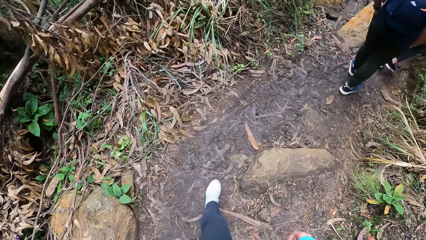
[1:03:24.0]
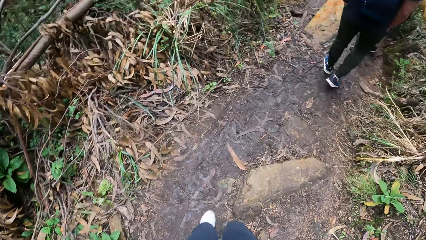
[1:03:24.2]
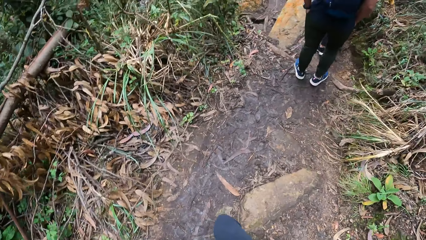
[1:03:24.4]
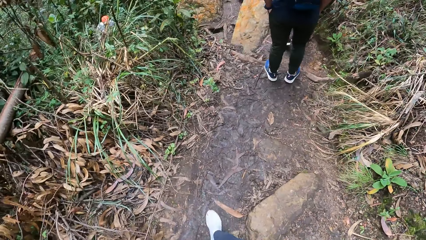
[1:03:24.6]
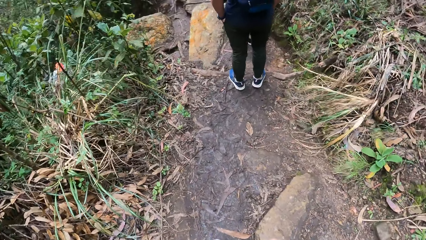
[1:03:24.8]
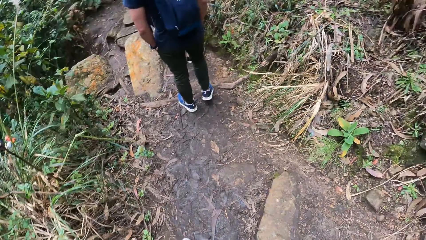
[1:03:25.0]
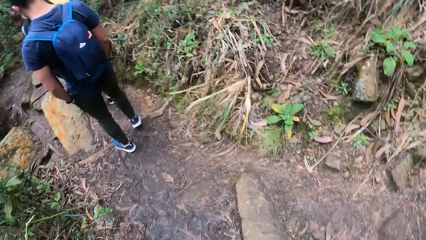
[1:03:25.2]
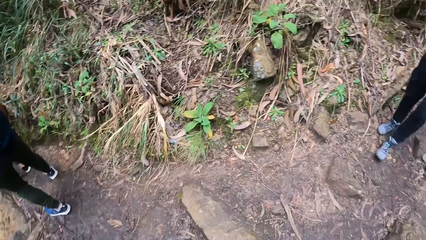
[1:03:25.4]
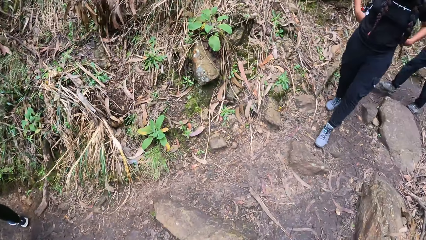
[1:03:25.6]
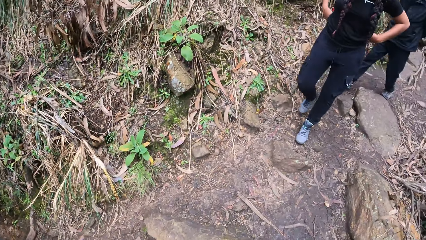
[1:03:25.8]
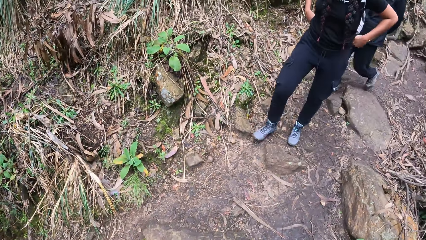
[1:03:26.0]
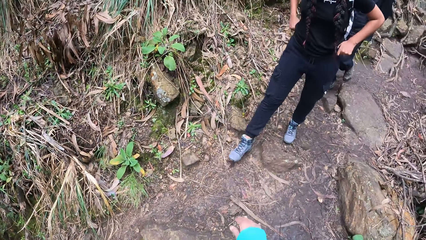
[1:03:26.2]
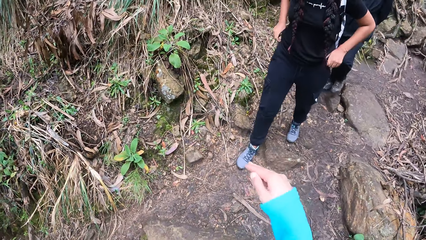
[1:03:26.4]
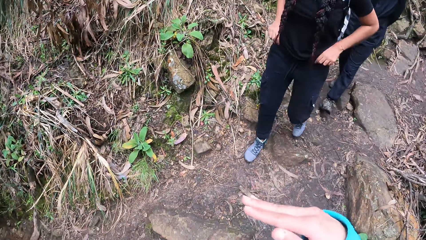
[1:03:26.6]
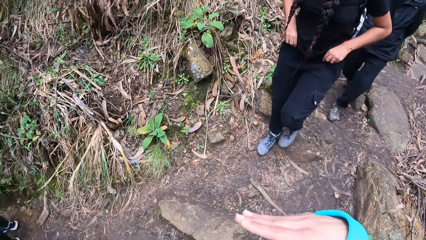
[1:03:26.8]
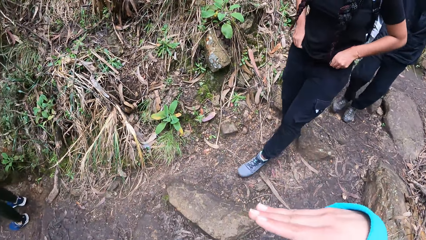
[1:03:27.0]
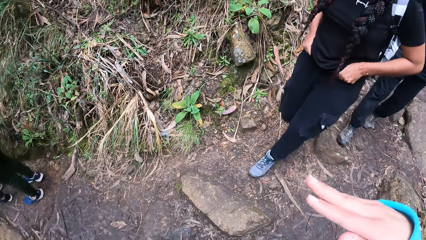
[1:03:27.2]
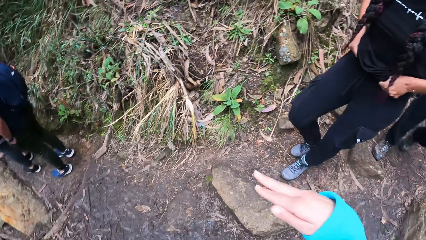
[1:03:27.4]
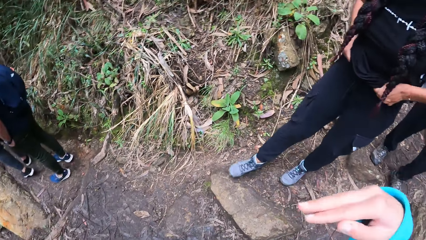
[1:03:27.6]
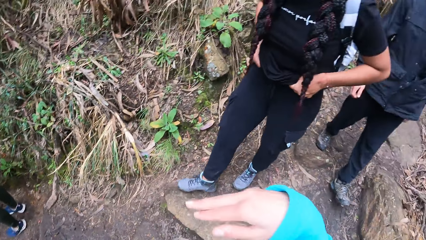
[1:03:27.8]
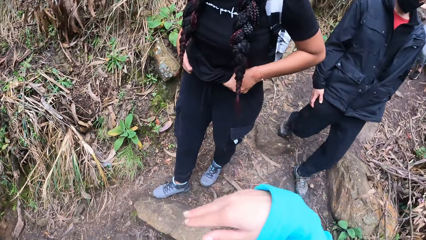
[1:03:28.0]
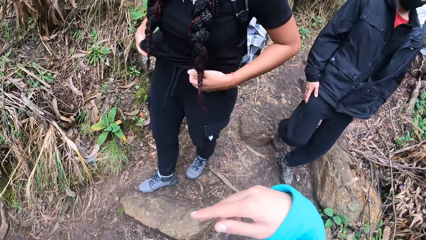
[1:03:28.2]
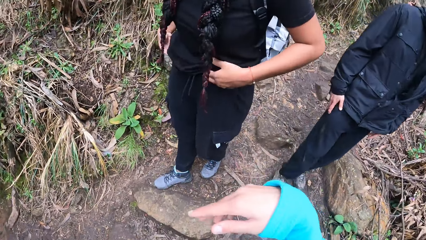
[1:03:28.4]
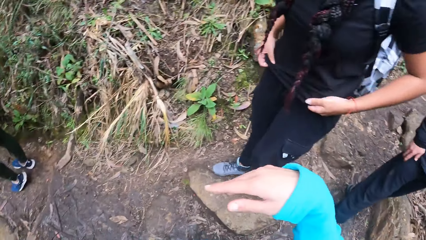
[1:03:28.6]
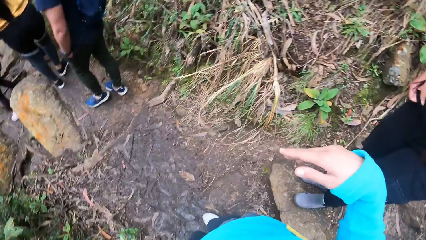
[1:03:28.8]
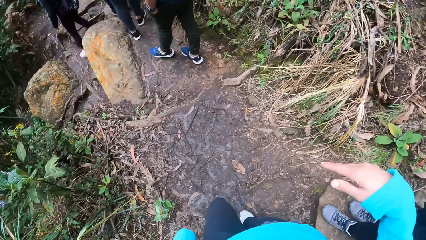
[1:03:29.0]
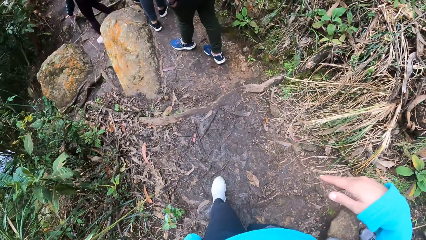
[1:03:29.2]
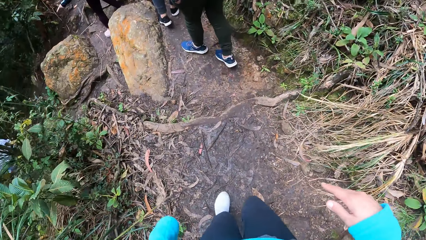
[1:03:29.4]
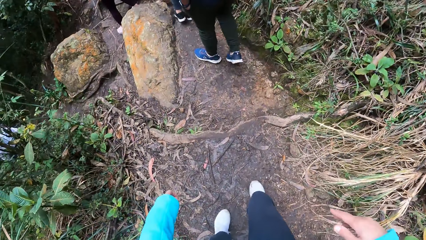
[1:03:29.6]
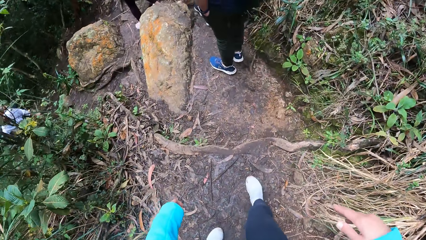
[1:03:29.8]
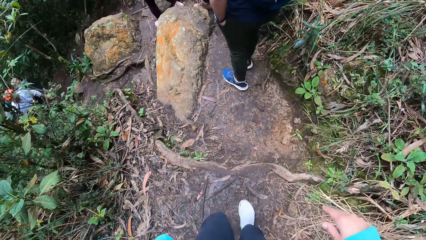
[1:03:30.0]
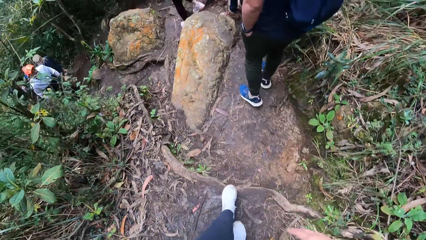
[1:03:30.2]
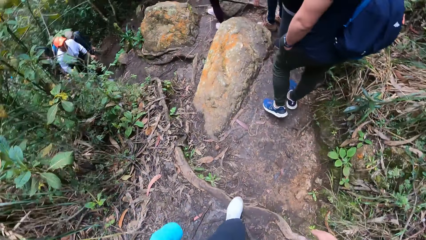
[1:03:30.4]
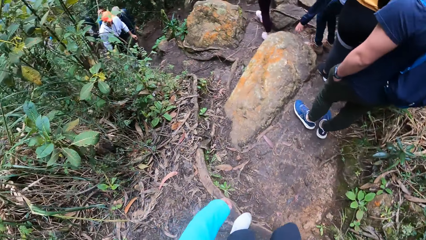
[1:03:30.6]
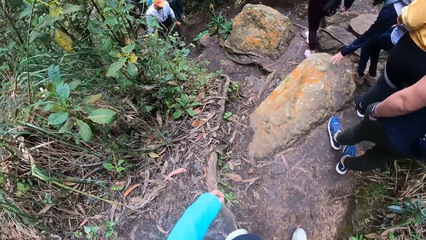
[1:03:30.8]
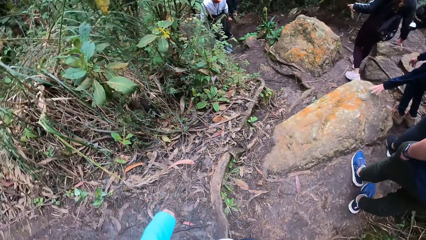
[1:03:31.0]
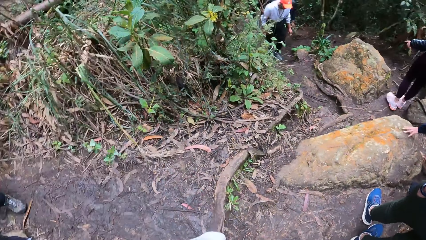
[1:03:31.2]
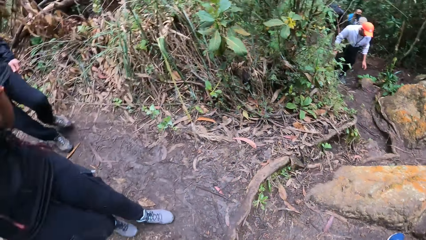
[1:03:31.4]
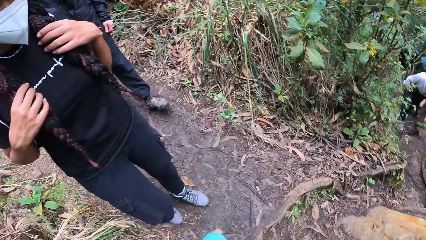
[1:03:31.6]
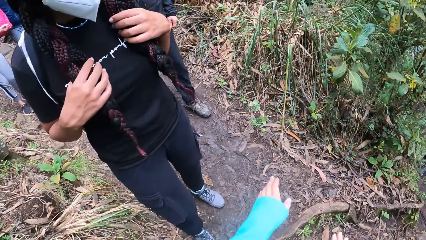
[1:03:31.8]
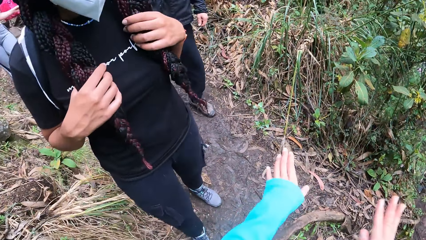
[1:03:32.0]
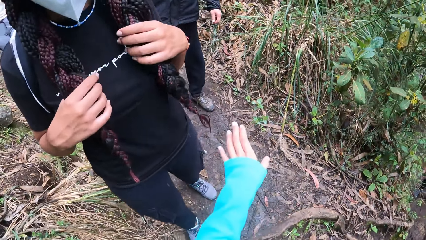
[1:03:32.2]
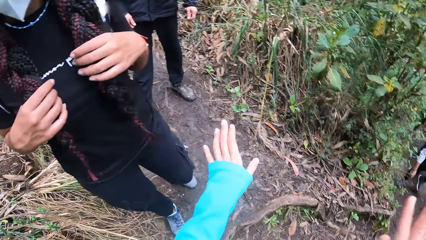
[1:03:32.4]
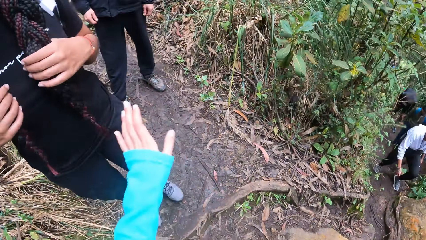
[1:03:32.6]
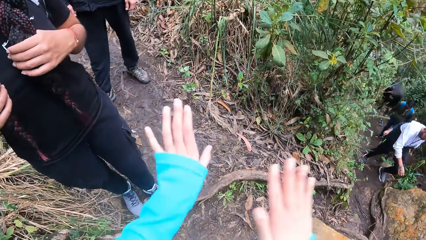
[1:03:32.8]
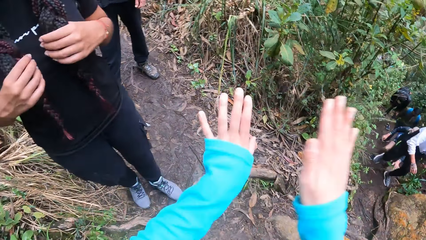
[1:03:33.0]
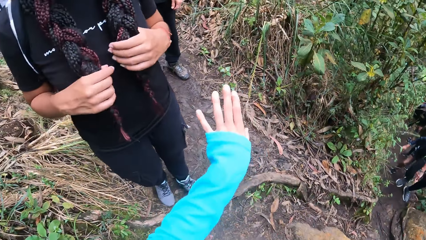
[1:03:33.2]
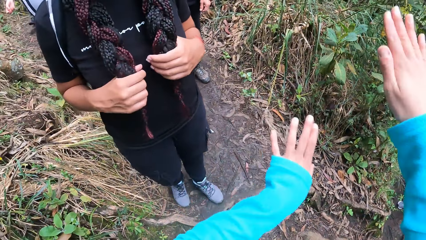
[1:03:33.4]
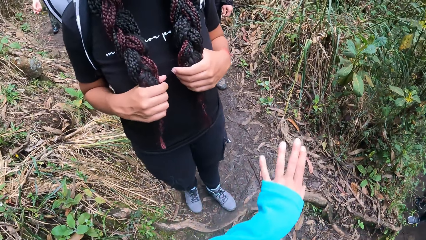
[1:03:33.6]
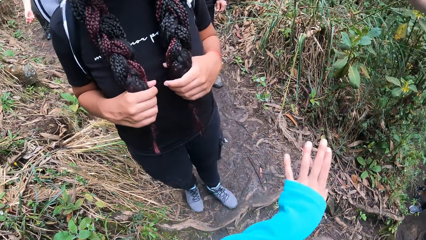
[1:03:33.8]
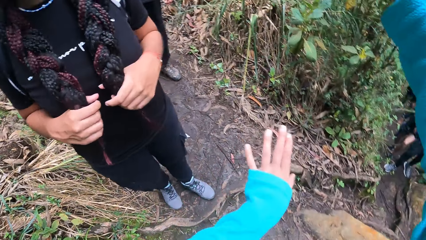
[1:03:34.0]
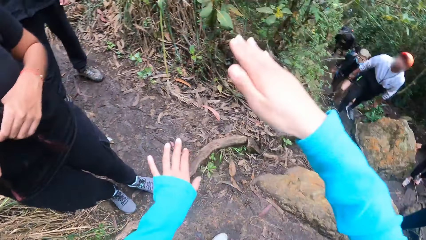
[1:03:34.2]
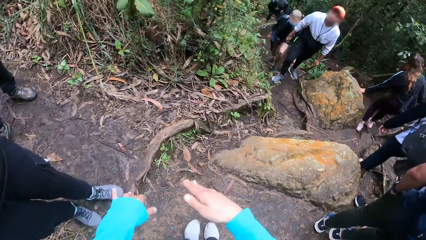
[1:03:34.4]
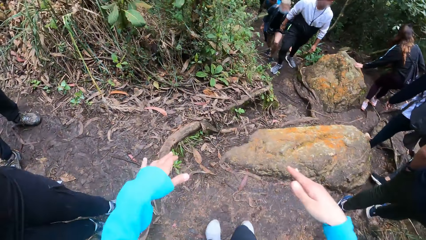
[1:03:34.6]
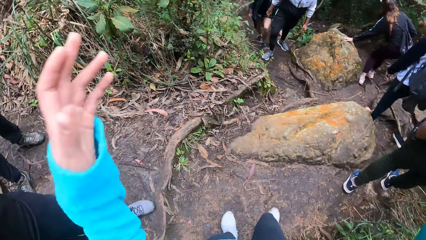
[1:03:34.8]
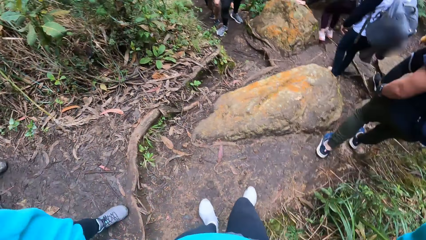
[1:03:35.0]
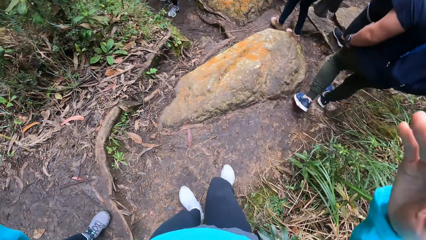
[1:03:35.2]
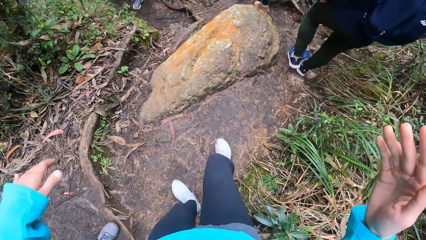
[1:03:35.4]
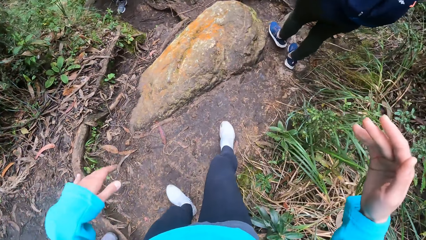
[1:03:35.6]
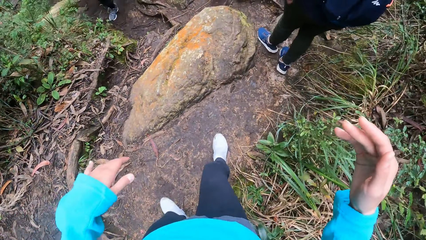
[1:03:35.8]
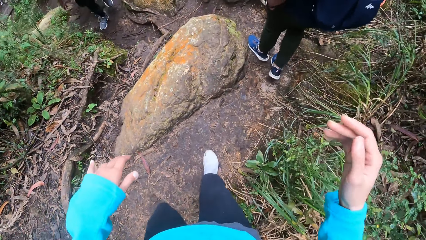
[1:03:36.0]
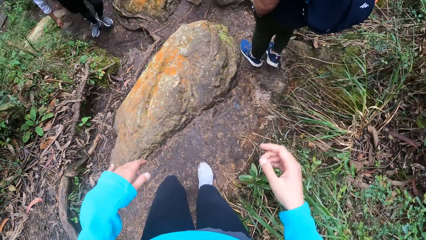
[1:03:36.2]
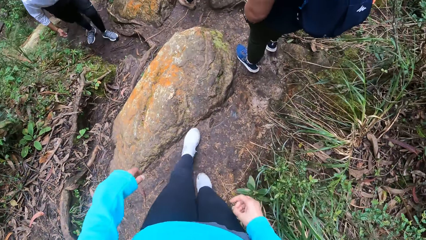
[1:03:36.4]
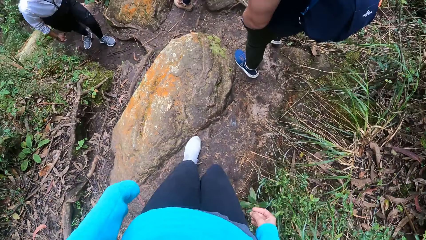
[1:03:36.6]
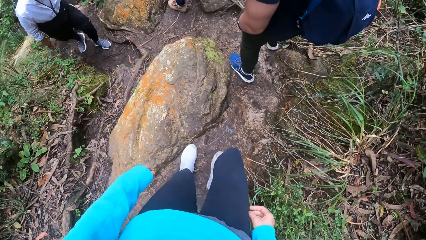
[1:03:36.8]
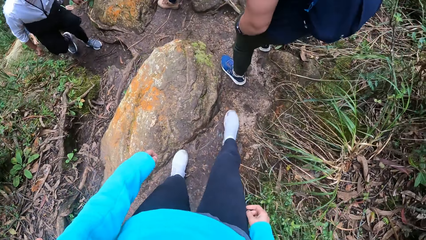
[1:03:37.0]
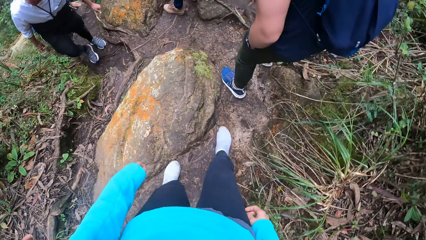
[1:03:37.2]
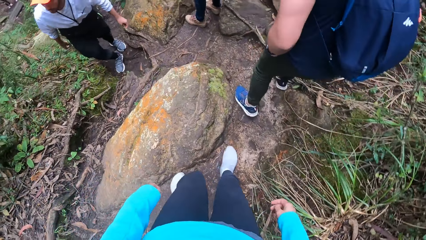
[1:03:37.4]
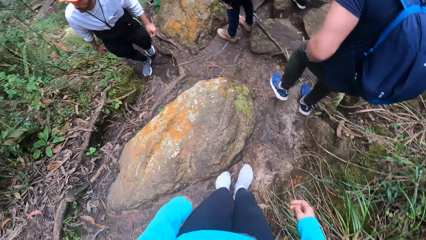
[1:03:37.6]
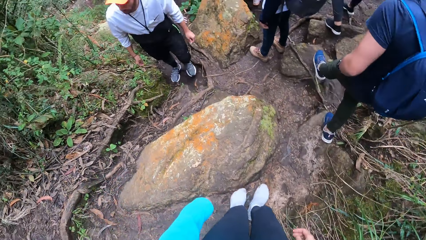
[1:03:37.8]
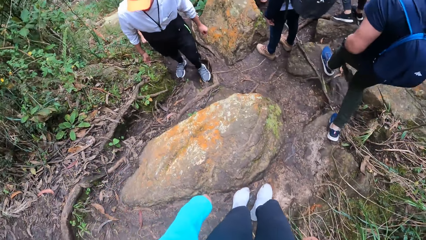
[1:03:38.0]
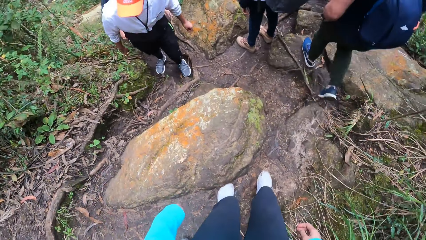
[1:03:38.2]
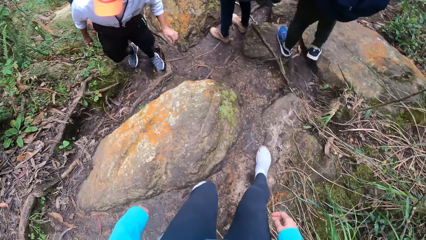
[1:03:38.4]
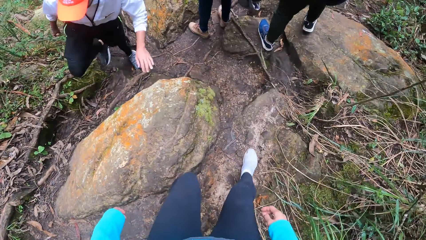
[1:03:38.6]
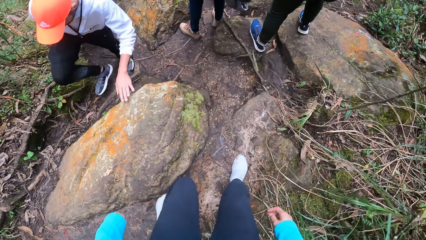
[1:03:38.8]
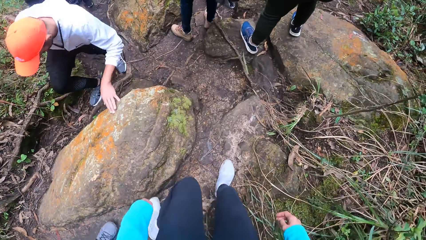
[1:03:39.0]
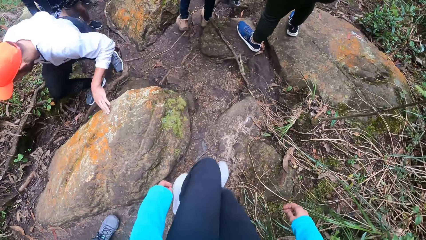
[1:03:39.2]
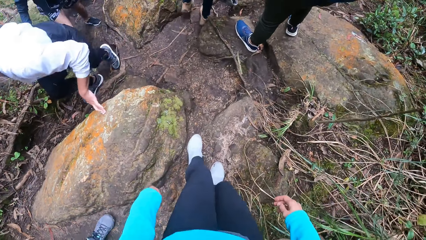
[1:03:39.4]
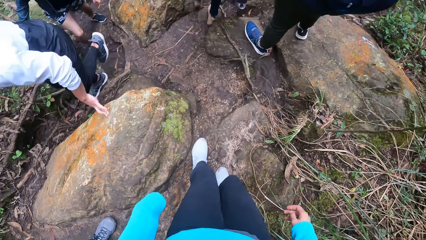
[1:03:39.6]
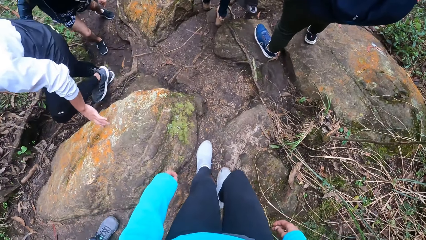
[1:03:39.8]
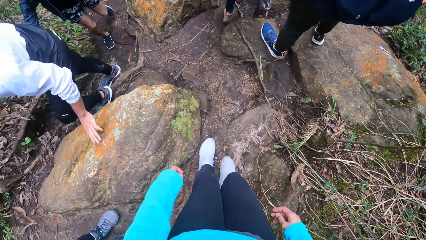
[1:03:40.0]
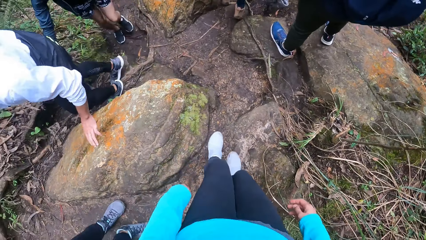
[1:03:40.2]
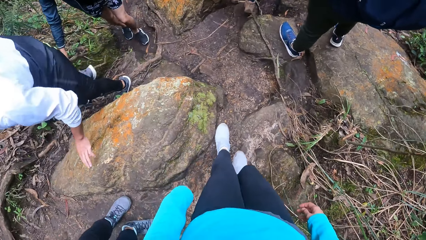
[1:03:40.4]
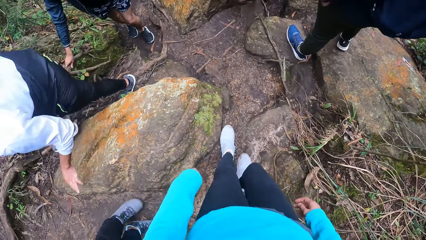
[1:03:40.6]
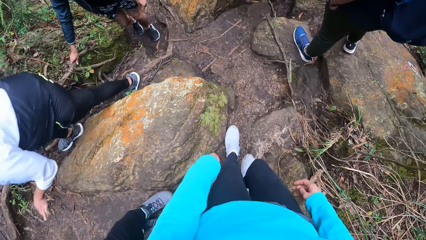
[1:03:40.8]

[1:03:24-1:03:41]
The camera wearer interacts with a woman. They make a gesture. They walk on a path.
